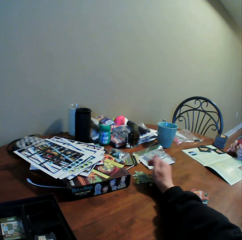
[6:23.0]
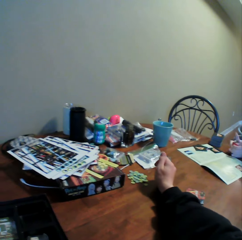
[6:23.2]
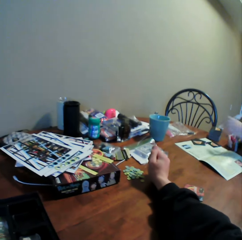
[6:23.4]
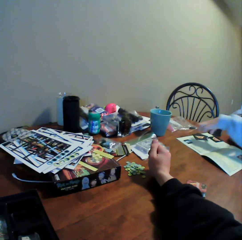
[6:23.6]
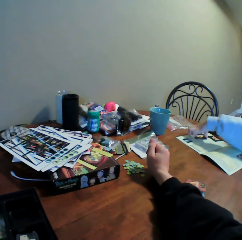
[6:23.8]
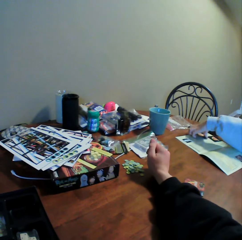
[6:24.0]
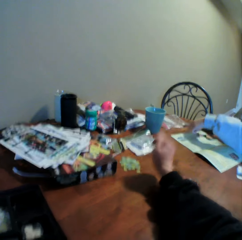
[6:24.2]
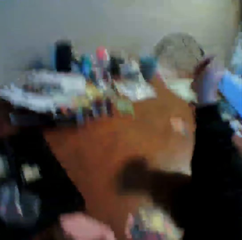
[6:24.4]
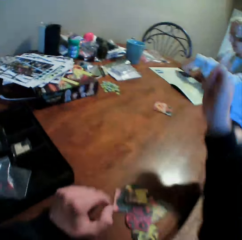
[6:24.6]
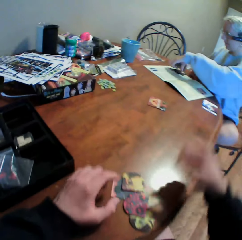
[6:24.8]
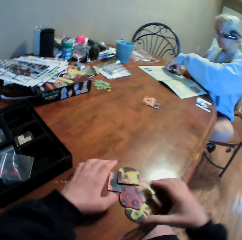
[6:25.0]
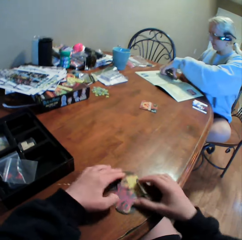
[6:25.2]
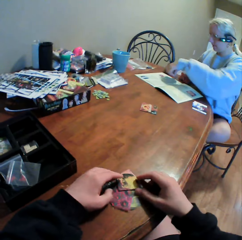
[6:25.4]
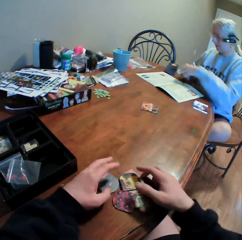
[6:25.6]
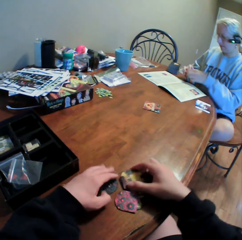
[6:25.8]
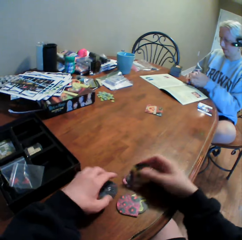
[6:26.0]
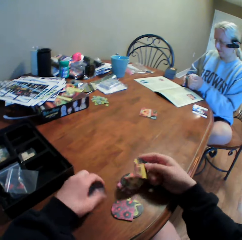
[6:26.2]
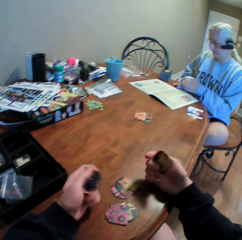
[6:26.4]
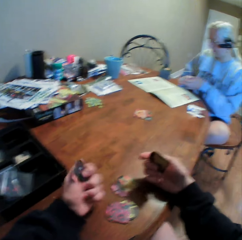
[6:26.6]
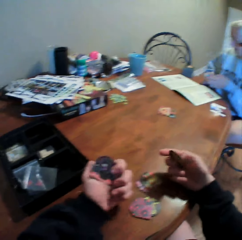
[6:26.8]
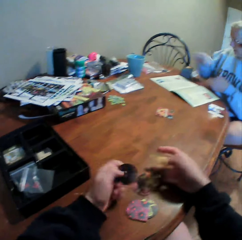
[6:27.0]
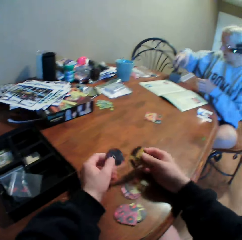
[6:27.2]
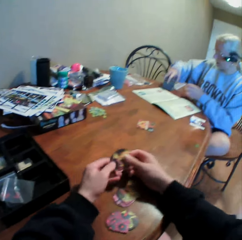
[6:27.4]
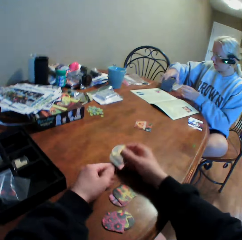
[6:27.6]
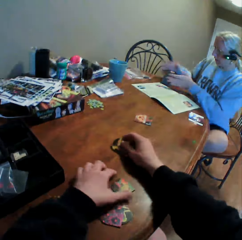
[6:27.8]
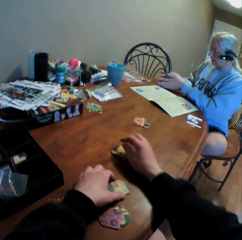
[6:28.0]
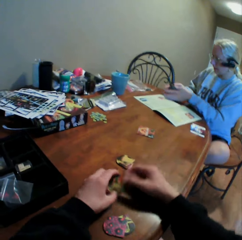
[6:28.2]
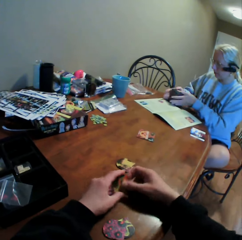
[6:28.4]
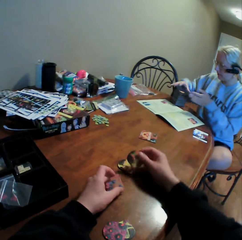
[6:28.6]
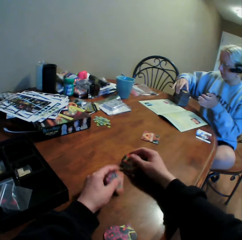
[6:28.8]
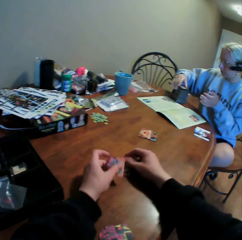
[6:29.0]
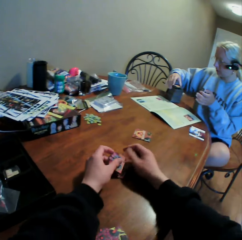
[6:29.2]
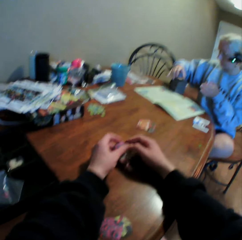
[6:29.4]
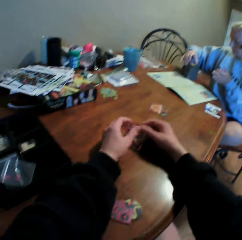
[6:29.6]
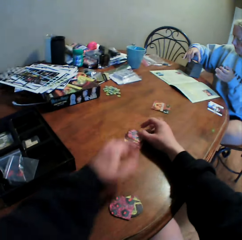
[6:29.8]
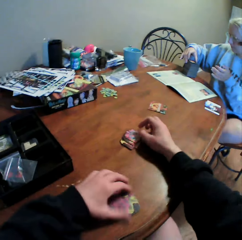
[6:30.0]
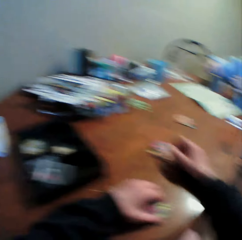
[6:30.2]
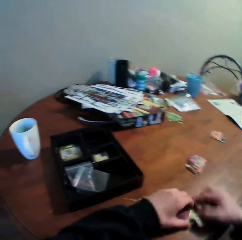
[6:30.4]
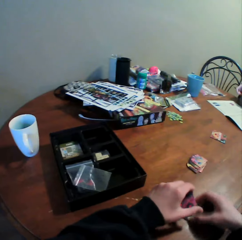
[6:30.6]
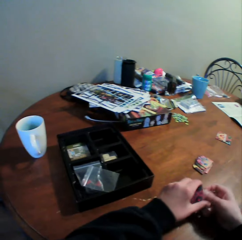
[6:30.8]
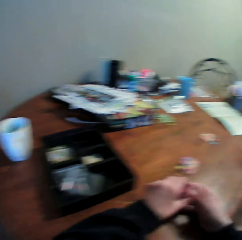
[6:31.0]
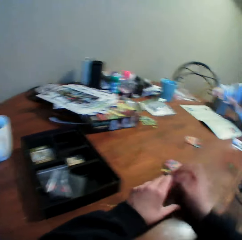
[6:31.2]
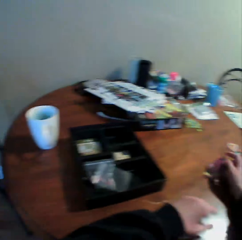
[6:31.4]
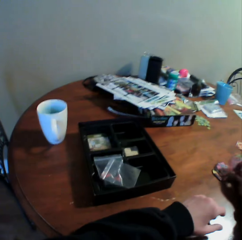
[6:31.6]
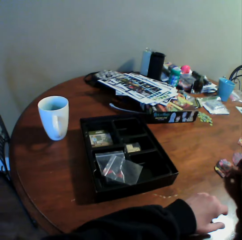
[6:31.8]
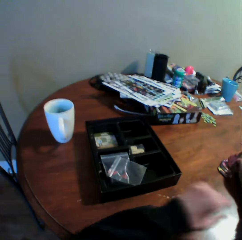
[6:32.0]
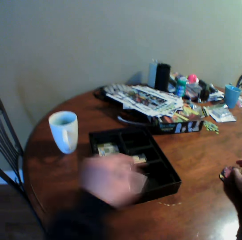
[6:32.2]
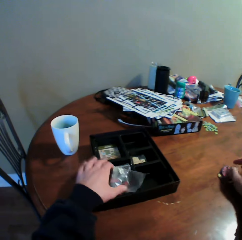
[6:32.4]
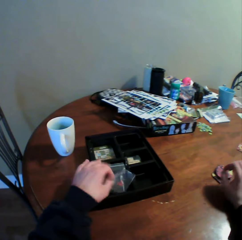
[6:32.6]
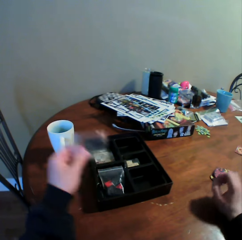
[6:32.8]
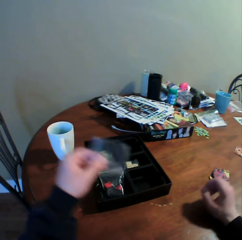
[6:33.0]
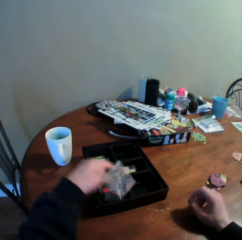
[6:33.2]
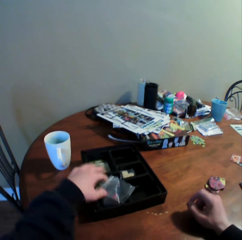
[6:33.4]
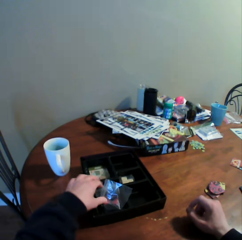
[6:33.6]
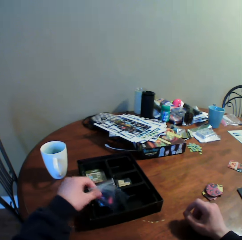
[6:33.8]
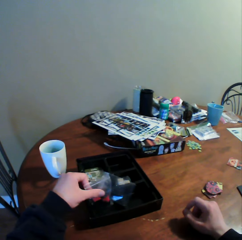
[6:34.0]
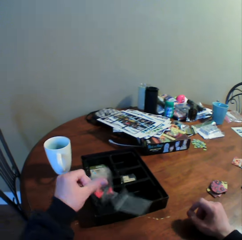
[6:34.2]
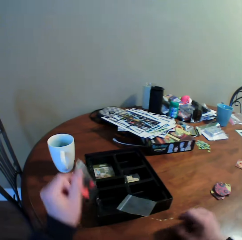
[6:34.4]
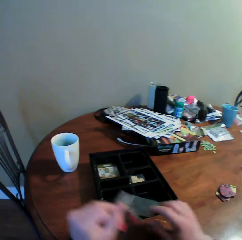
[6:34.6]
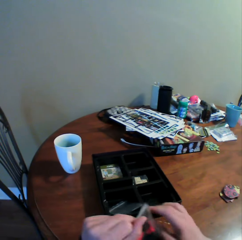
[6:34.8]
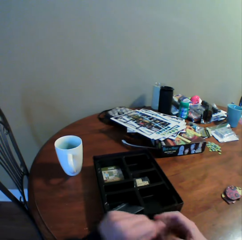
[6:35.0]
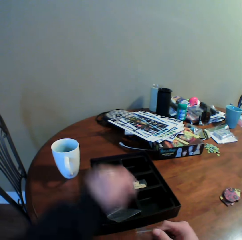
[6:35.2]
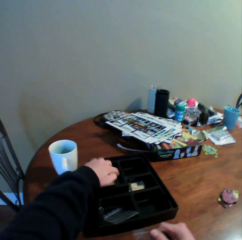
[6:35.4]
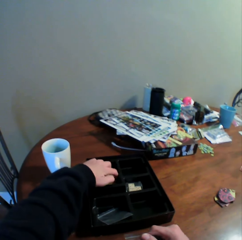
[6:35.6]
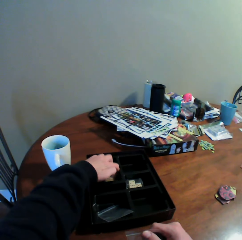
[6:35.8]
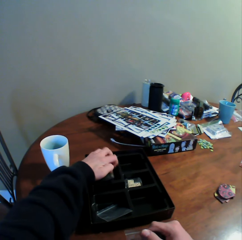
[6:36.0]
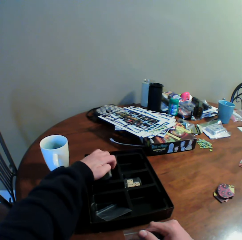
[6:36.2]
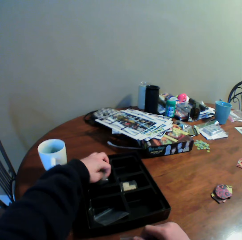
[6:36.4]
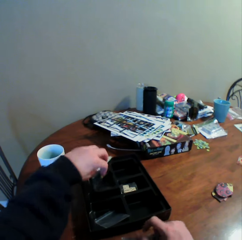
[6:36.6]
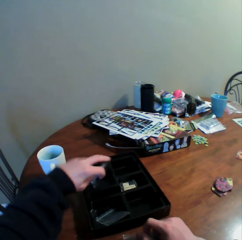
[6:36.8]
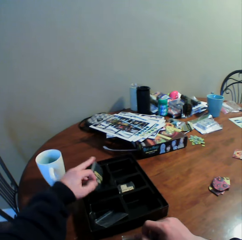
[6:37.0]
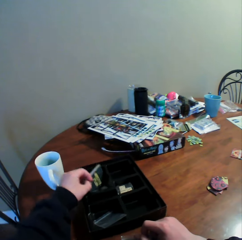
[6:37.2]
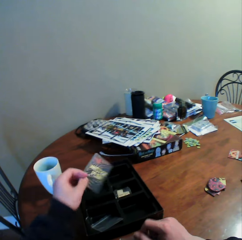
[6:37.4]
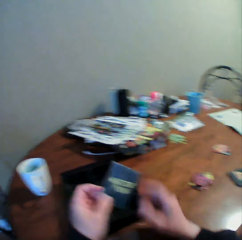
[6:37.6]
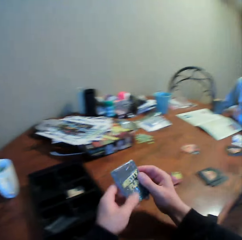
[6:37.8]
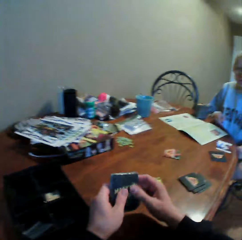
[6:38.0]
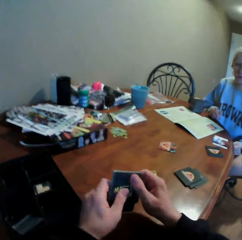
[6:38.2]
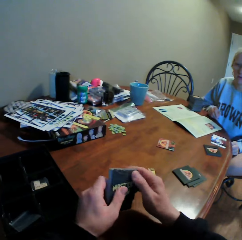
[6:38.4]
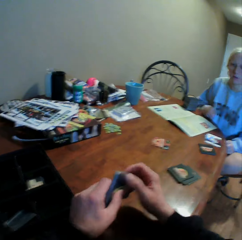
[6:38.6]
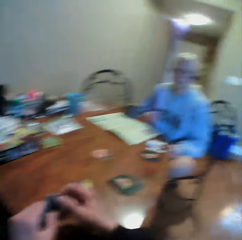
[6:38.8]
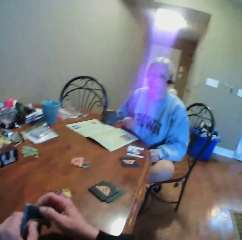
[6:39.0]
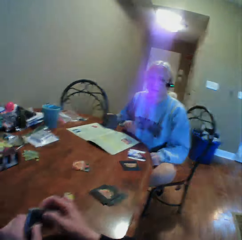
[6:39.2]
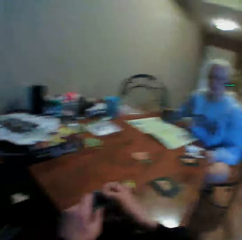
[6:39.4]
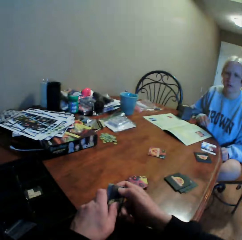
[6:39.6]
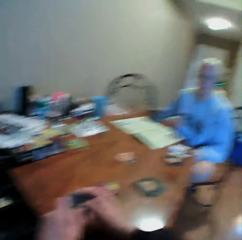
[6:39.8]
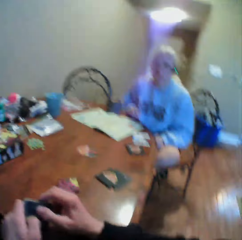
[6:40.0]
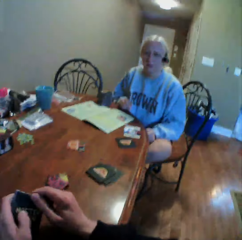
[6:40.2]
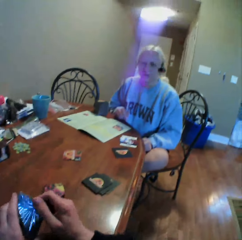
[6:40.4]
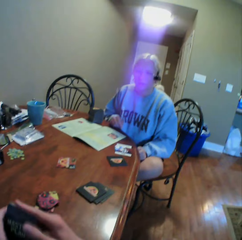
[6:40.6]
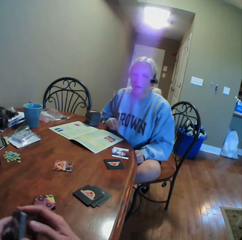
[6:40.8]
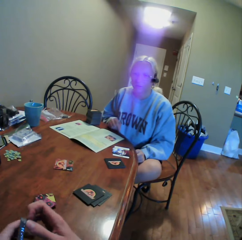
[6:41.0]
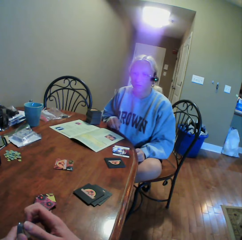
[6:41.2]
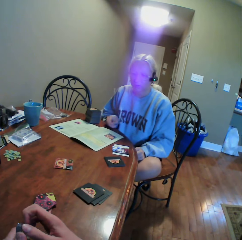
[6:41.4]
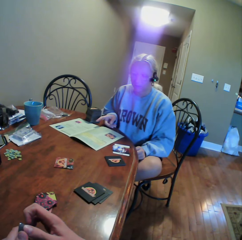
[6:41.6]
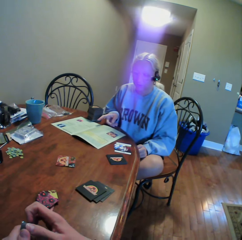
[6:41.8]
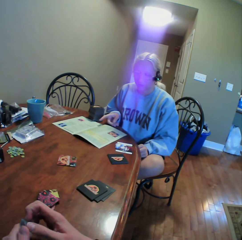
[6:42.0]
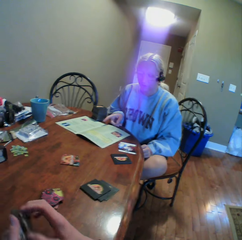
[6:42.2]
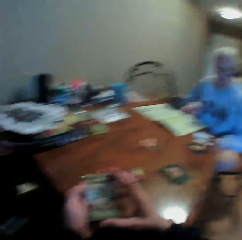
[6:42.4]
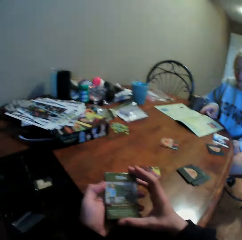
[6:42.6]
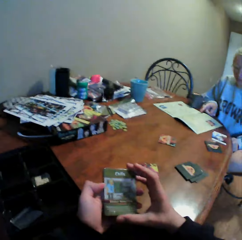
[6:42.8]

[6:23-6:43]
A woman holds cards. The camera wearer holds the cards. He places the cards on the table. He moves the sachet on the tray. He picks up the sachet of cards stand. He interacts with the woman. He turns the sachet of cards stand to the right hand. He picks up the cards from the tray. He drops the sachet of cards stand on the table. He holds the cards in his hands. He removes the nylon paper wrapped on the cards. He stares at the woman.

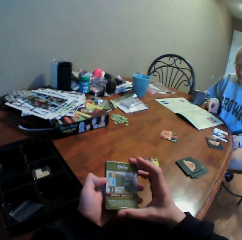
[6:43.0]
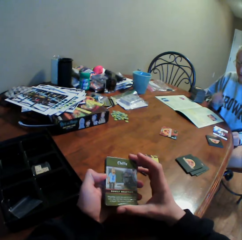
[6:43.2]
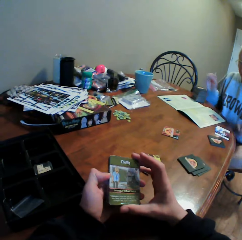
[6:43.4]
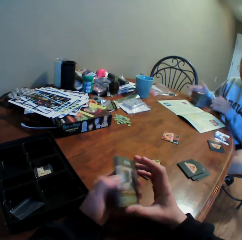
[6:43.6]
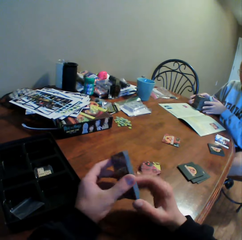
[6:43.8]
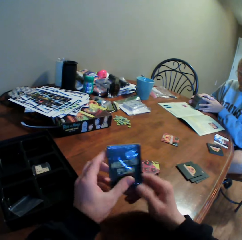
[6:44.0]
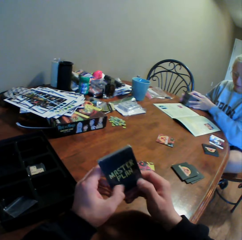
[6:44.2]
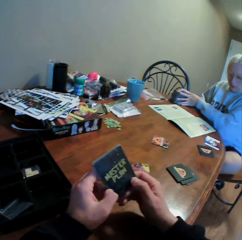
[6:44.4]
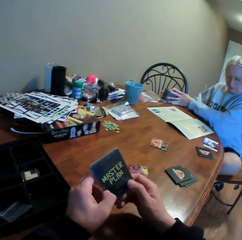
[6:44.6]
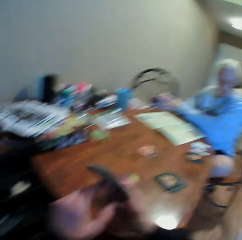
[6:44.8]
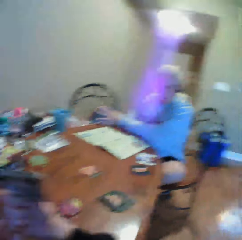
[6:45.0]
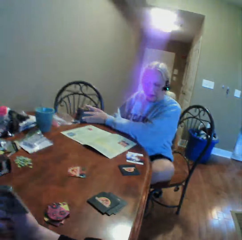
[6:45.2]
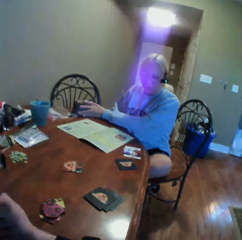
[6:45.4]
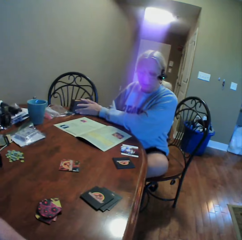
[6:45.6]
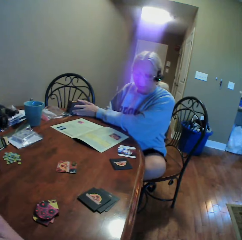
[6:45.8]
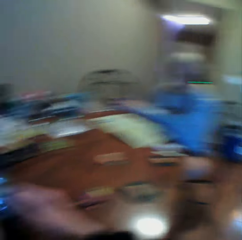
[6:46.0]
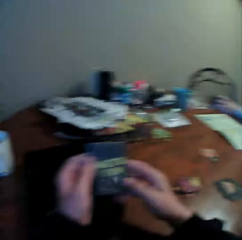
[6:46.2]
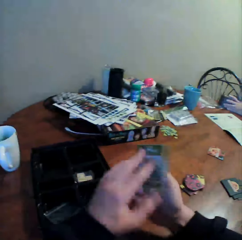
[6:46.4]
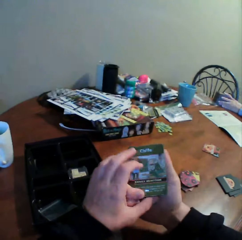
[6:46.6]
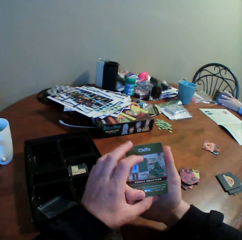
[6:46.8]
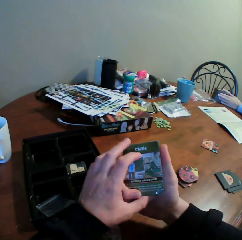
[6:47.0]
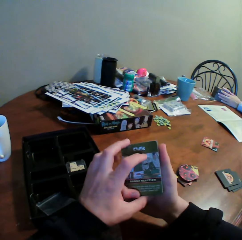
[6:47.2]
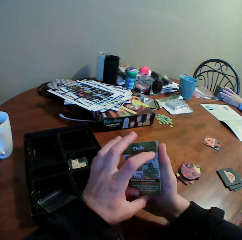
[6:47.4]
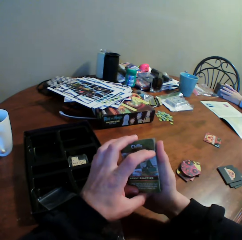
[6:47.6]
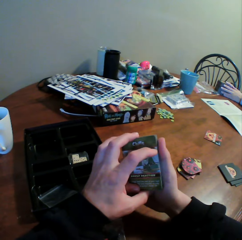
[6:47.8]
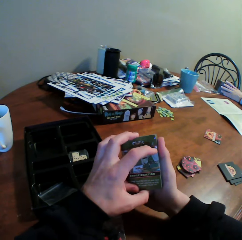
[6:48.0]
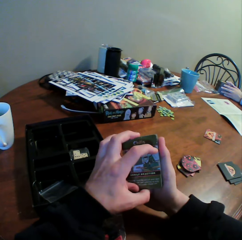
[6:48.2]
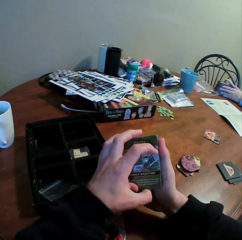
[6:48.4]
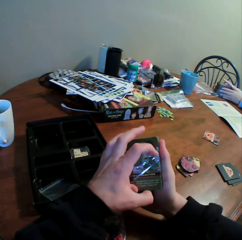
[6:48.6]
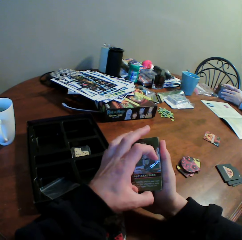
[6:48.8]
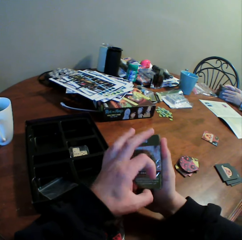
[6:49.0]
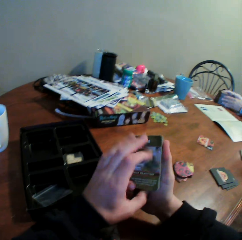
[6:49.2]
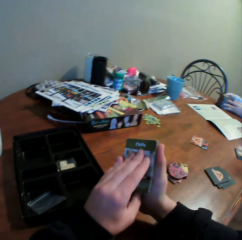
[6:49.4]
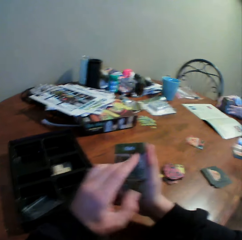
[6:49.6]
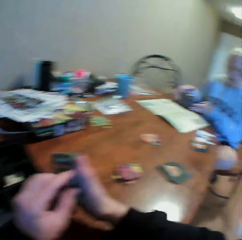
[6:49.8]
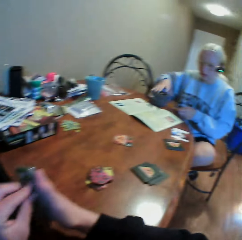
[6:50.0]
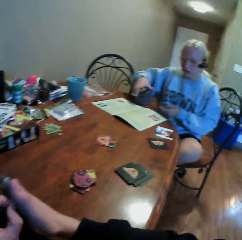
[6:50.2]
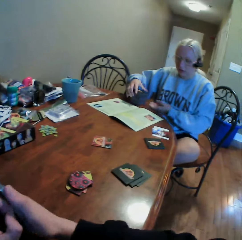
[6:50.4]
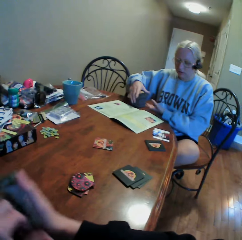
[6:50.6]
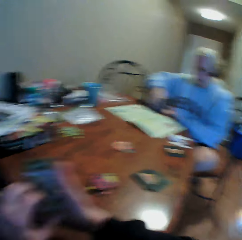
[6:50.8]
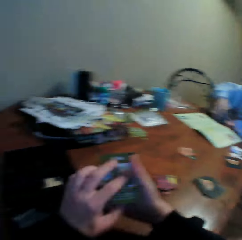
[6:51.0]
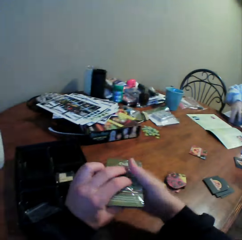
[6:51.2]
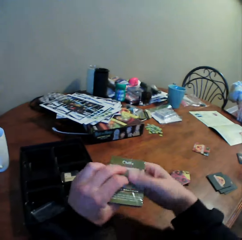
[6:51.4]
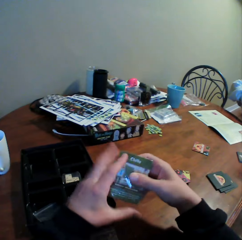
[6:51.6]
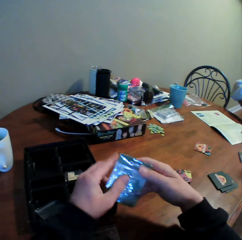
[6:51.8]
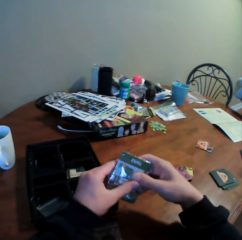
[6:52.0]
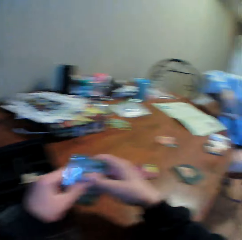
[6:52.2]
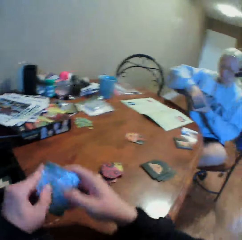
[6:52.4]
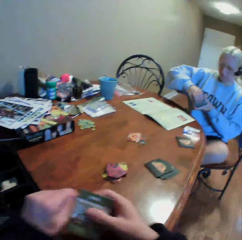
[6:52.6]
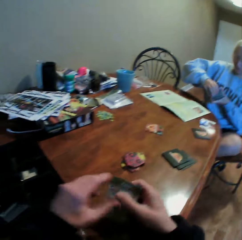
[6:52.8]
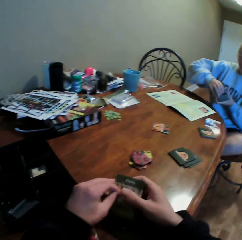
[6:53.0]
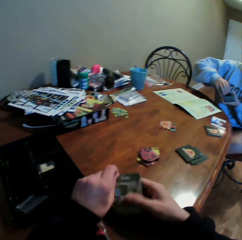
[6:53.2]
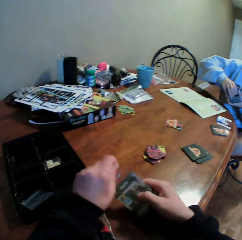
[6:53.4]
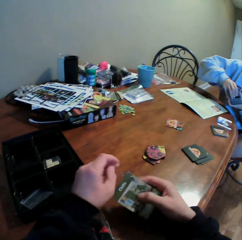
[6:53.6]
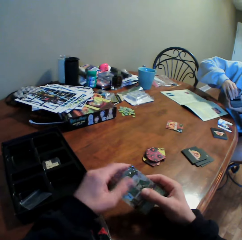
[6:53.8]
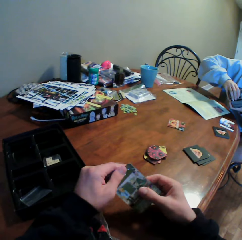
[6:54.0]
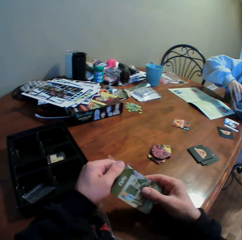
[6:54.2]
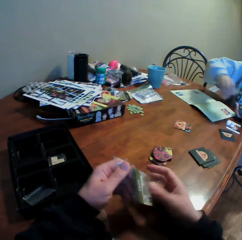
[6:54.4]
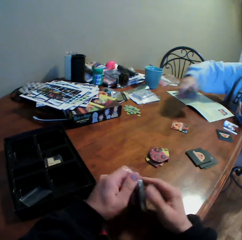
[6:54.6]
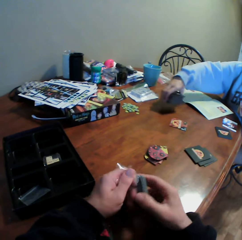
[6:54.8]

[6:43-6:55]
The camera wearer stares at the cards in his hands. He interacts with the woman. He stares at the woman. He stares at the cards in his hands. He removes the nylon paper wrapped on the cards. He stares at the woman. He removes the nylon paper wrapped on the cards.
